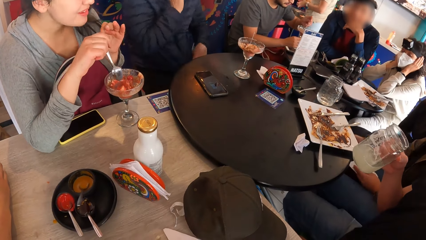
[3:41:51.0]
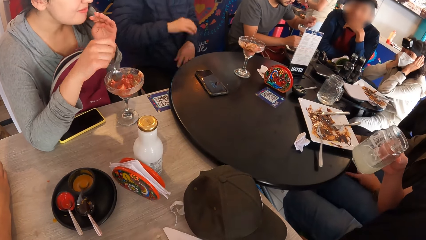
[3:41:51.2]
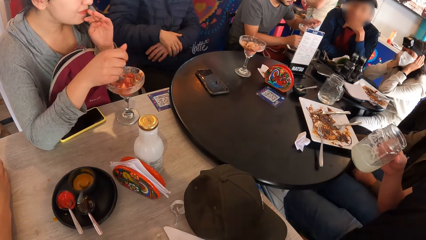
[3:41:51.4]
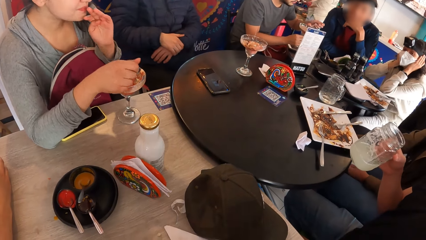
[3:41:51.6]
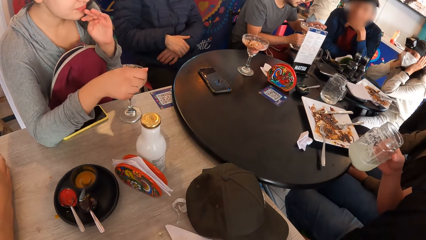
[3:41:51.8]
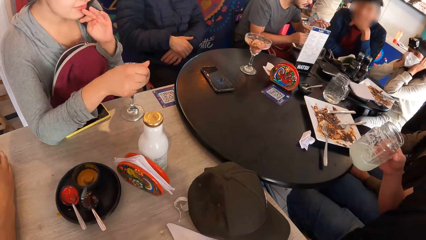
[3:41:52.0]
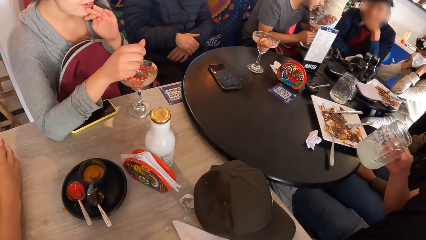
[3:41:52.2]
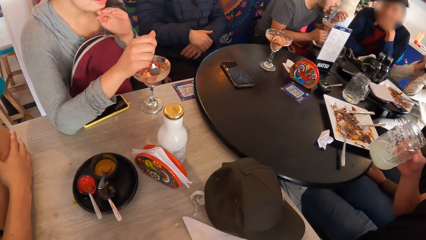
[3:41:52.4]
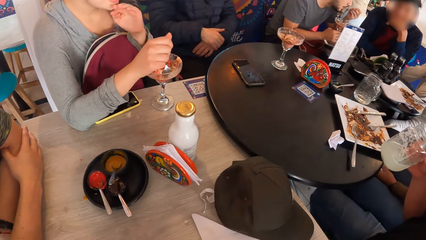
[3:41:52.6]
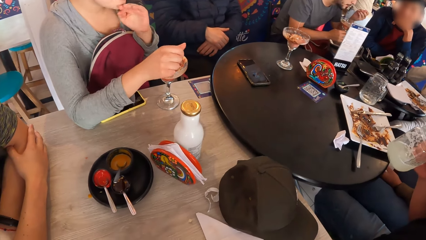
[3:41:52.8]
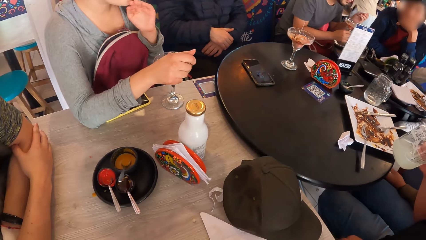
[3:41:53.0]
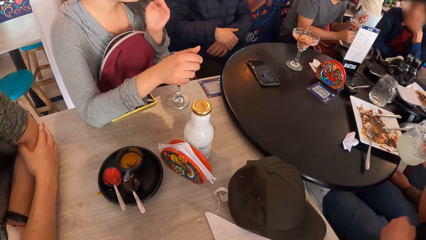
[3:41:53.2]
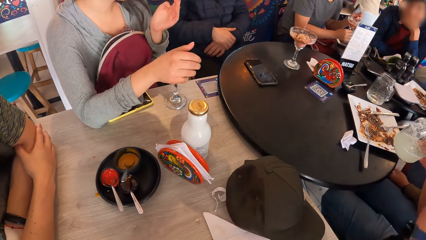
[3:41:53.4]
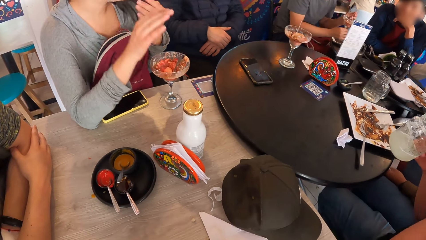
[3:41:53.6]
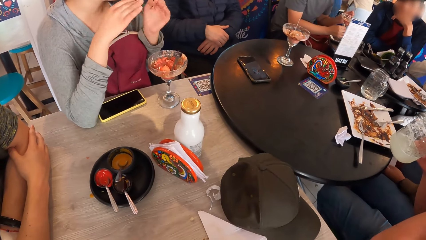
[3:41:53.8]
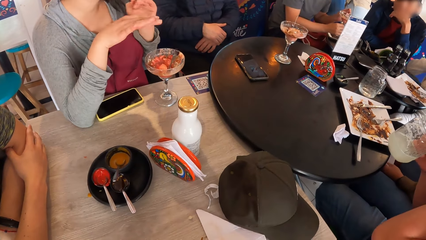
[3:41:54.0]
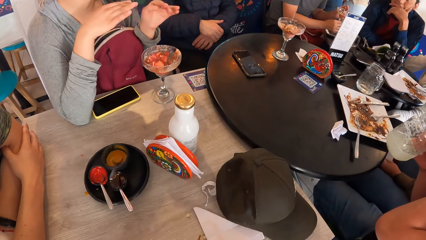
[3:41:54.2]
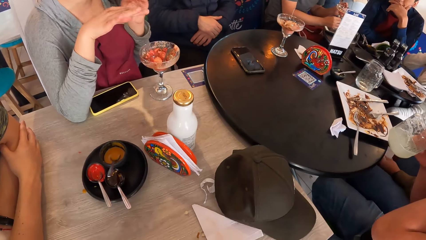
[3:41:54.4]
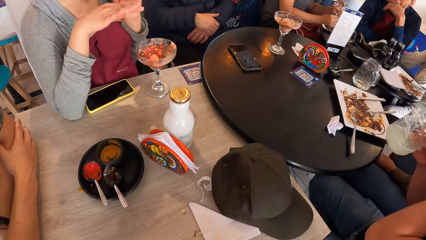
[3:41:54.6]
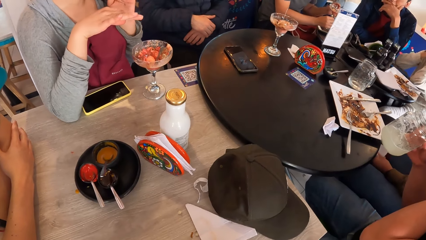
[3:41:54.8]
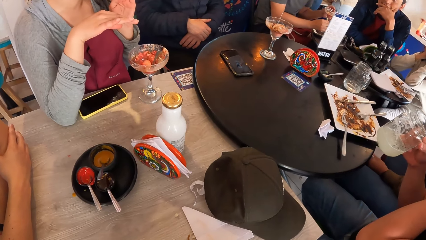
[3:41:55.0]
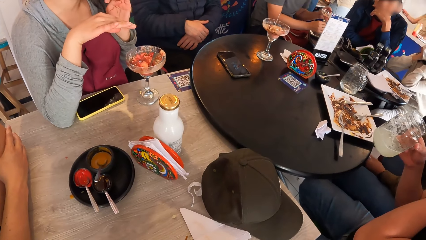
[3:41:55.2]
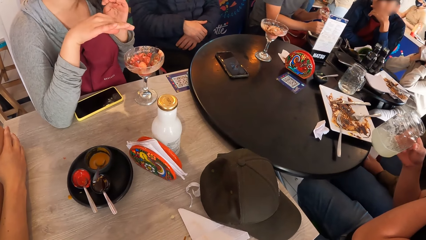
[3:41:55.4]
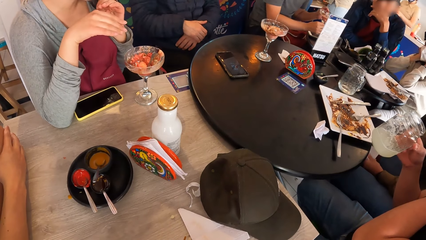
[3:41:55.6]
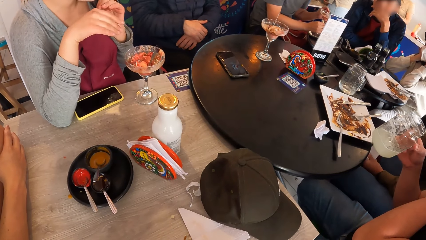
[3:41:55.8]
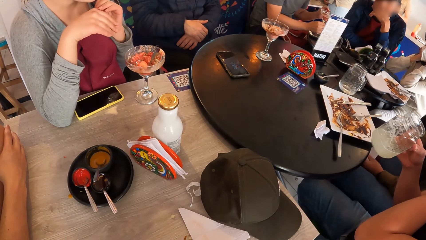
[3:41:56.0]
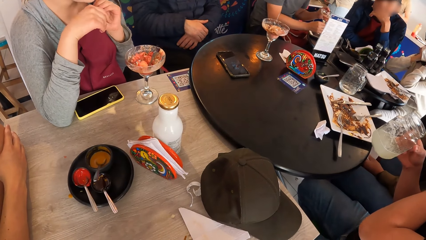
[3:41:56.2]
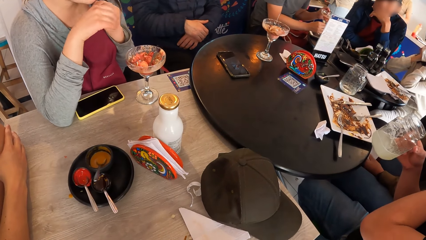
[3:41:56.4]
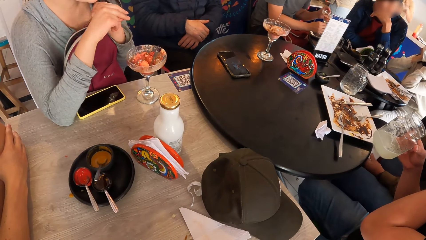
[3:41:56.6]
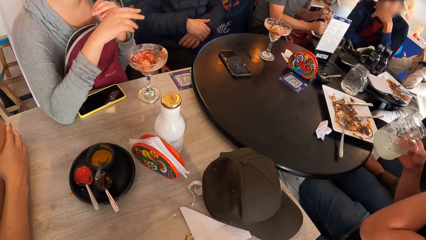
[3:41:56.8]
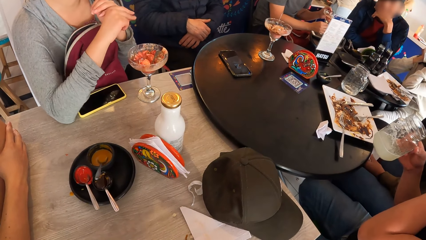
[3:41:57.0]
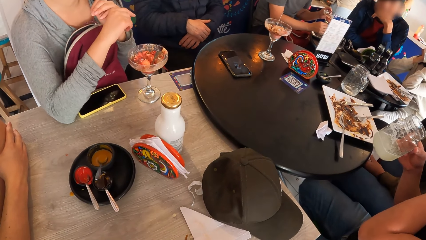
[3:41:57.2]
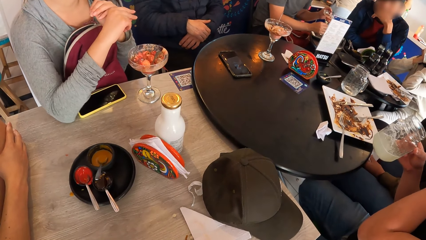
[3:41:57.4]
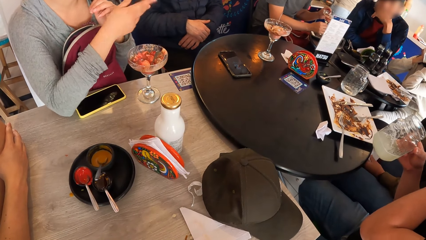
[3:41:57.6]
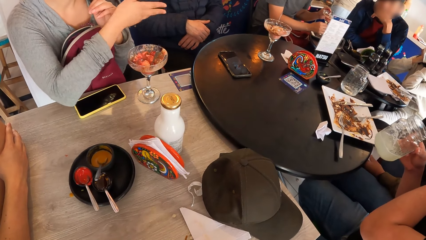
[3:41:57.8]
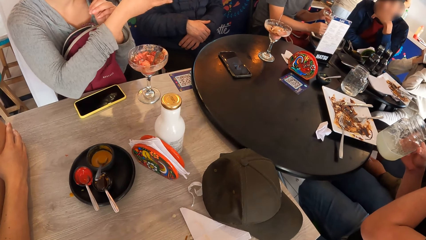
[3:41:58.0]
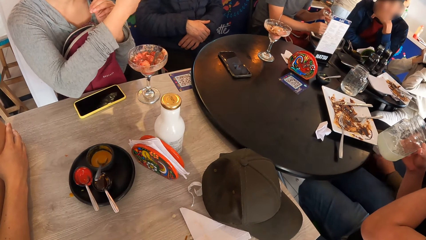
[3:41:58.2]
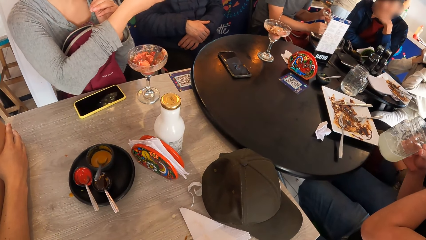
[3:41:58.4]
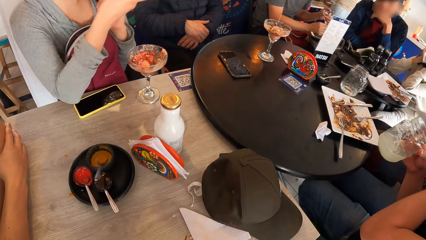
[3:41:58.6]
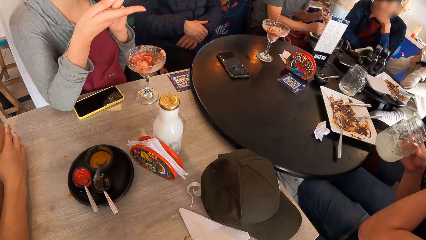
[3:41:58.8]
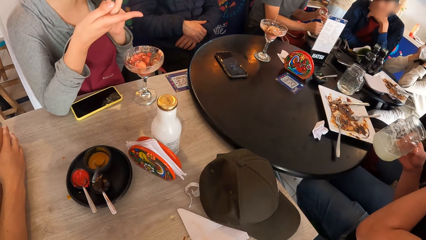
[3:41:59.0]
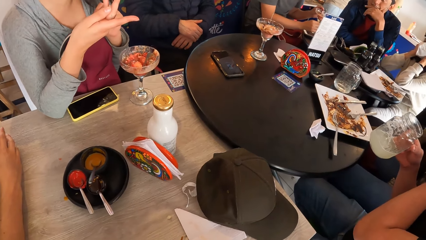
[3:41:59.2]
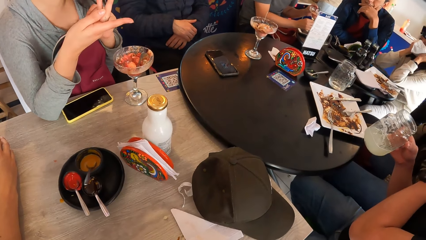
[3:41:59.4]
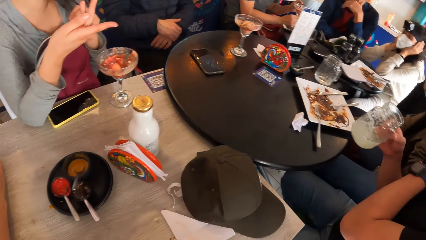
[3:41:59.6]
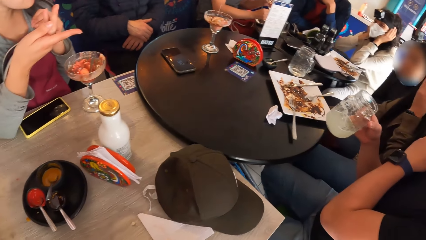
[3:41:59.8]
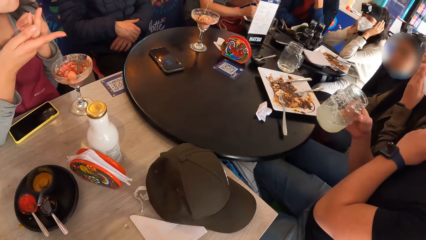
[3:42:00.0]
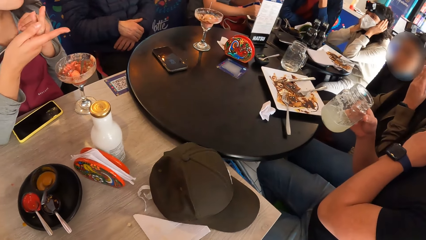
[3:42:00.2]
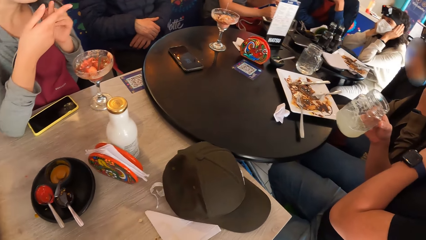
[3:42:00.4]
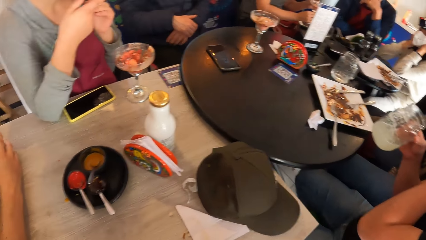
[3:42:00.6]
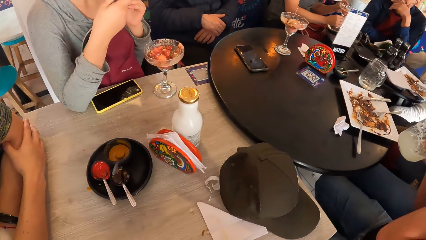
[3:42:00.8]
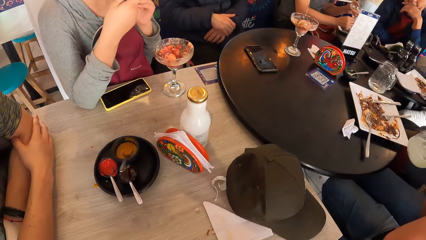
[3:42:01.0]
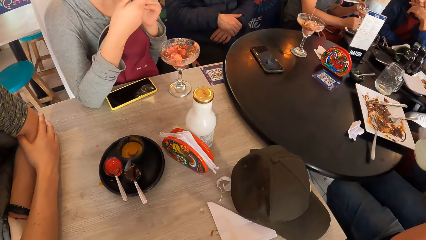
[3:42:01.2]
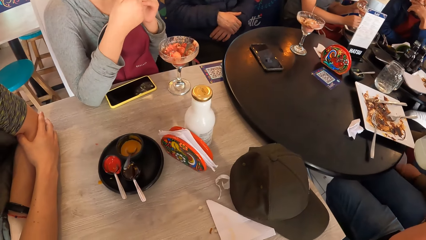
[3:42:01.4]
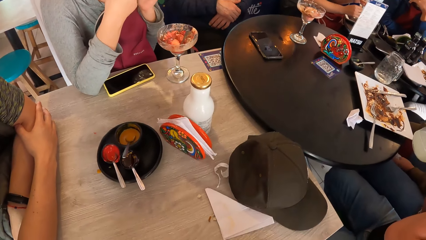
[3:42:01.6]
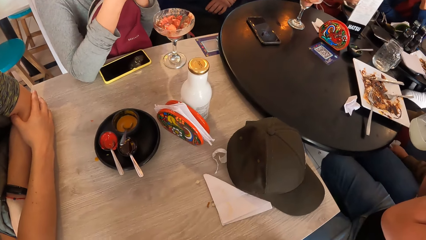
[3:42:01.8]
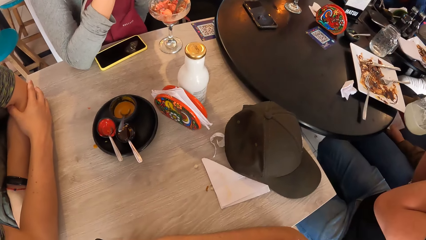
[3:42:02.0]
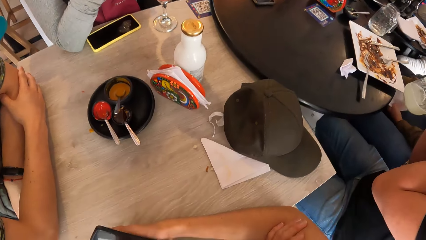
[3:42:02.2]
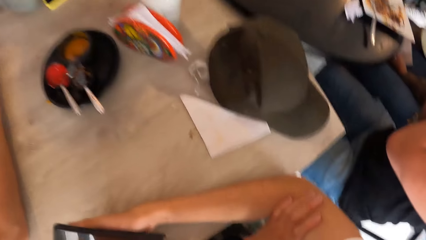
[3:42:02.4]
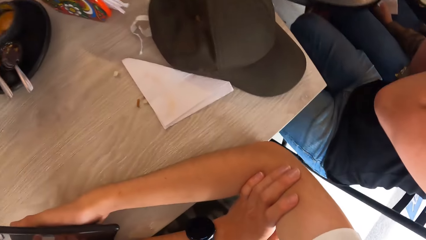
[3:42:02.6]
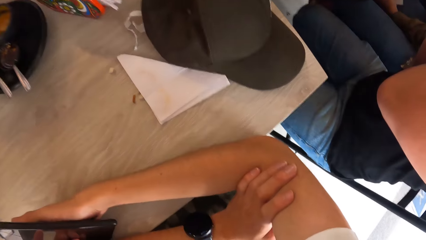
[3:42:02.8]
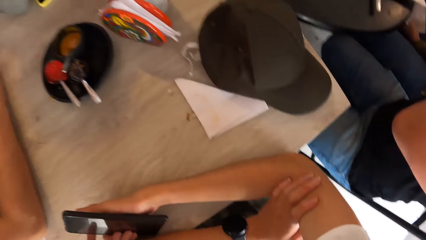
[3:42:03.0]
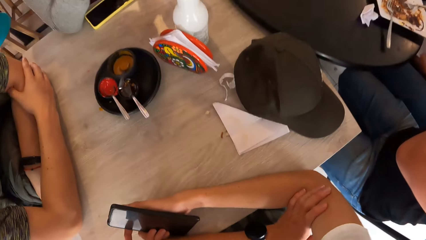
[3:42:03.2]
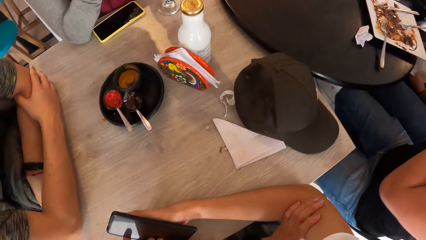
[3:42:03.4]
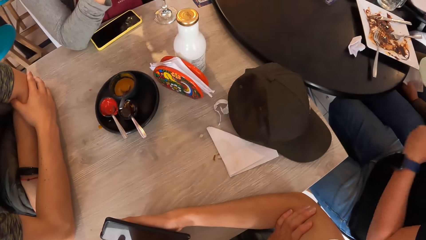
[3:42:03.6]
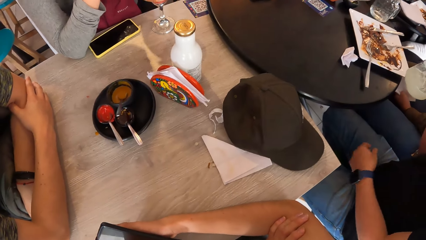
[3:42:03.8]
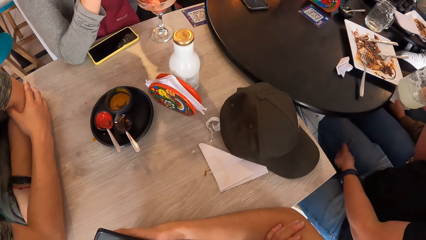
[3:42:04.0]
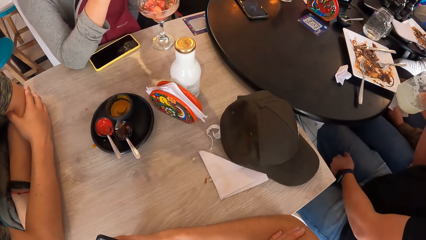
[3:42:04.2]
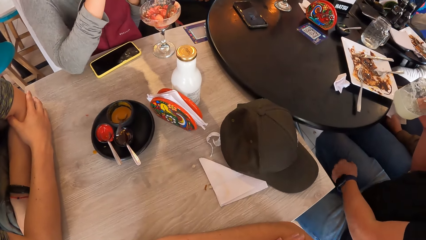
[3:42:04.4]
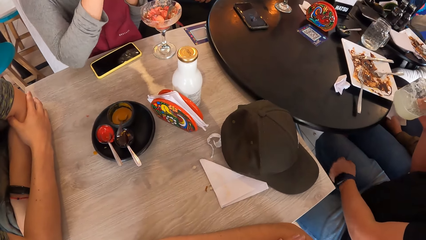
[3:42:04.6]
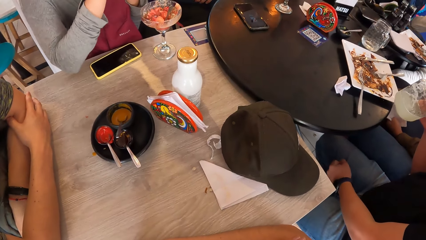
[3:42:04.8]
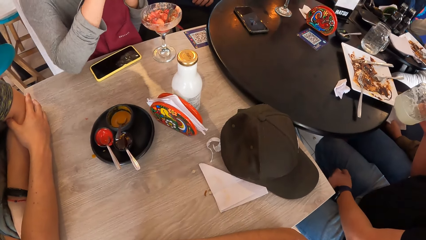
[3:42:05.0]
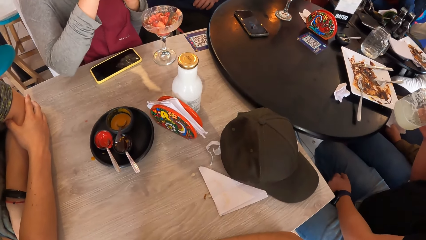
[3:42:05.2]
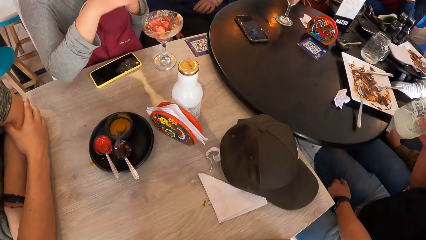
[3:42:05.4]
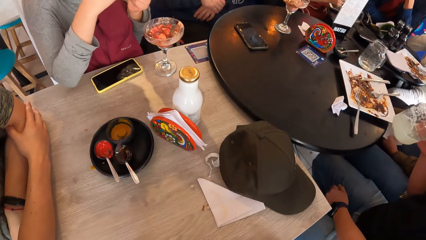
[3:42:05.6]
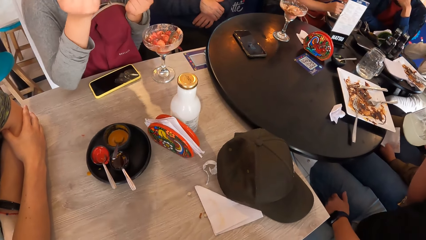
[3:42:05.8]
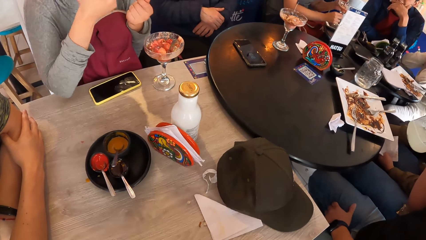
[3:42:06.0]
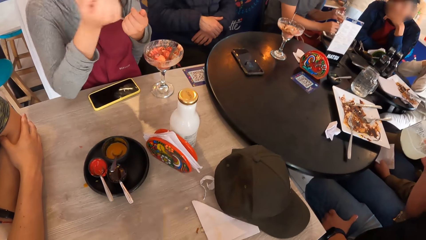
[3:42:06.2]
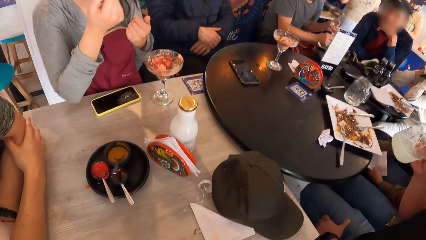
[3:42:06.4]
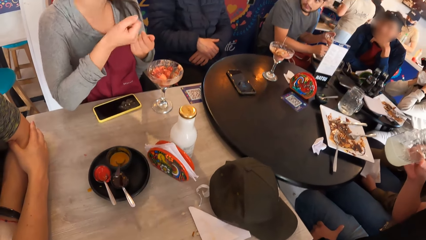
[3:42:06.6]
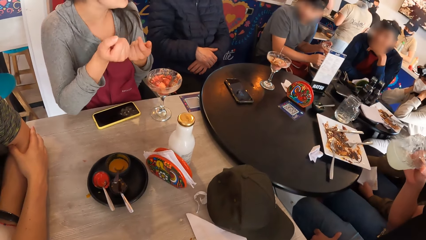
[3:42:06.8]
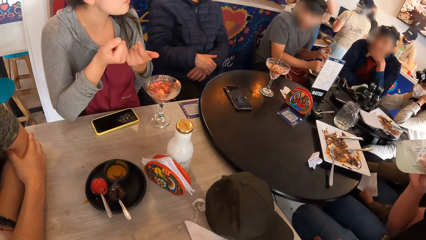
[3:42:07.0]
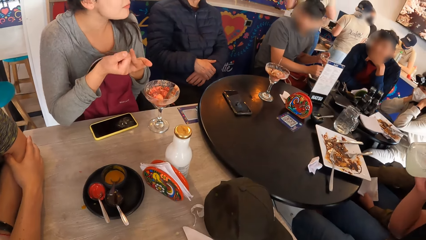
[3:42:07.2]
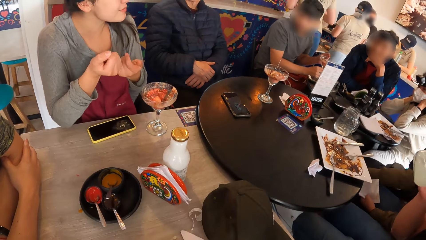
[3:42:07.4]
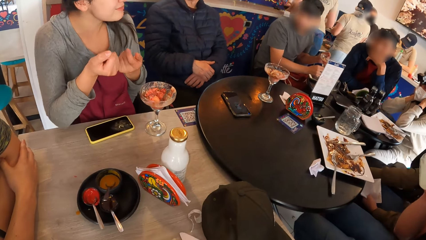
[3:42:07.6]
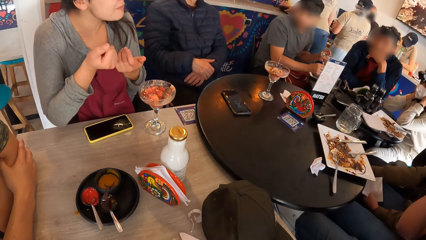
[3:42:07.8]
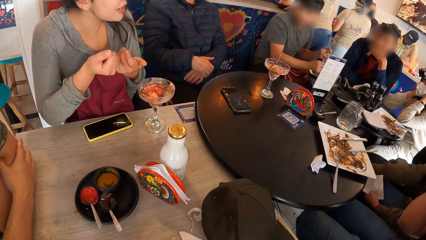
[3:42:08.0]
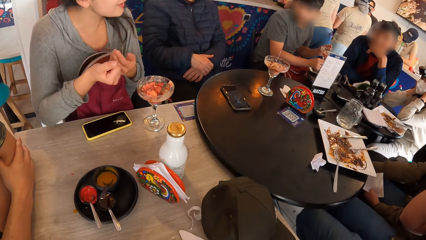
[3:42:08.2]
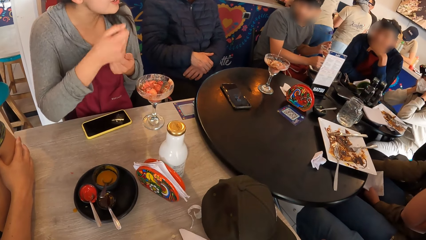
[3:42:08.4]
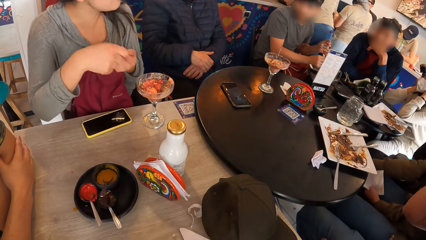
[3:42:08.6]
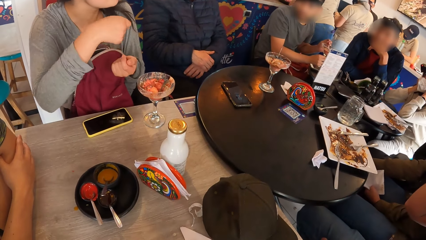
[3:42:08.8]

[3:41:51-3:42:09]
A person eats fruits. The person moves hands.
